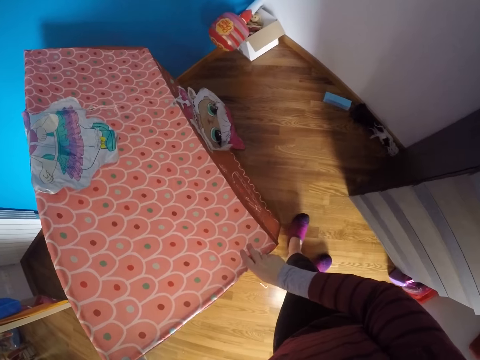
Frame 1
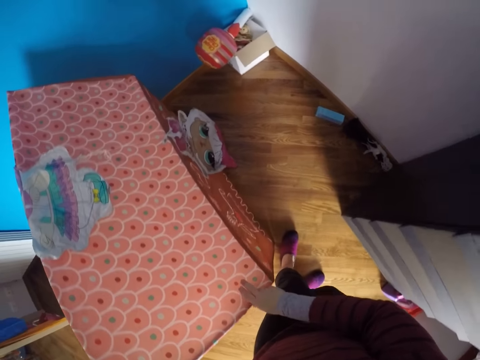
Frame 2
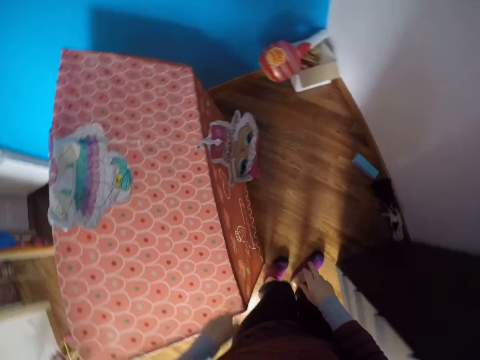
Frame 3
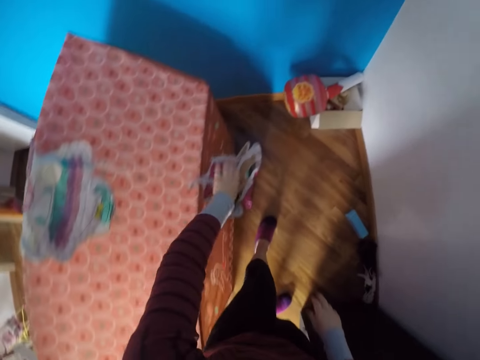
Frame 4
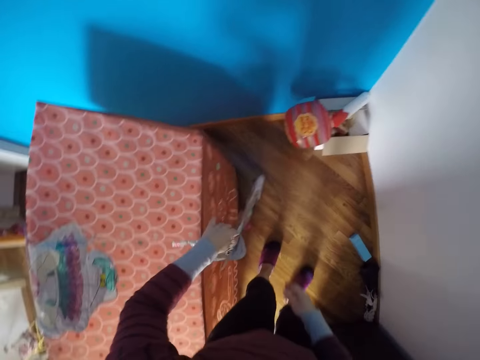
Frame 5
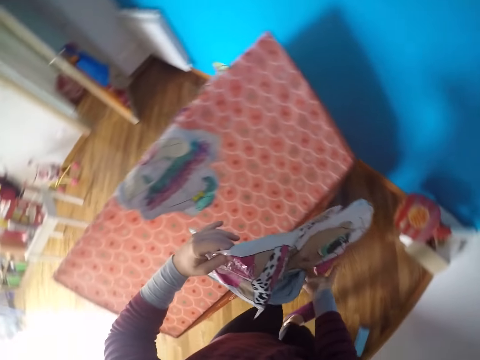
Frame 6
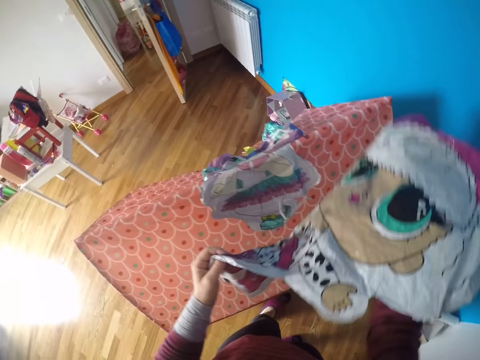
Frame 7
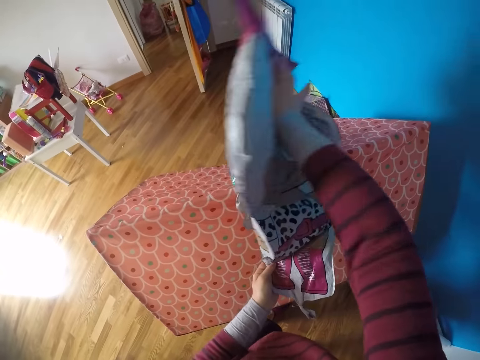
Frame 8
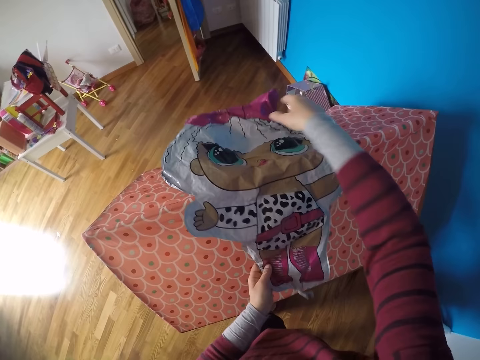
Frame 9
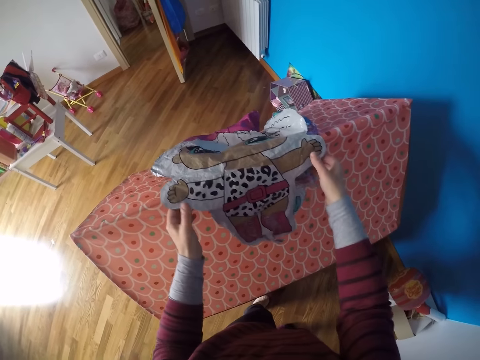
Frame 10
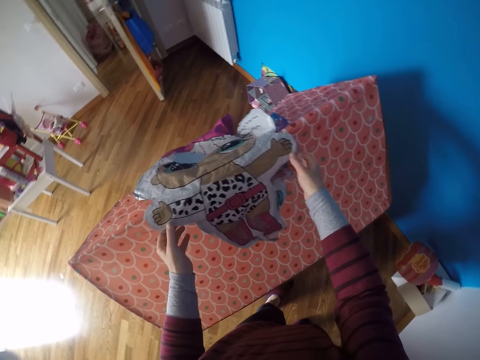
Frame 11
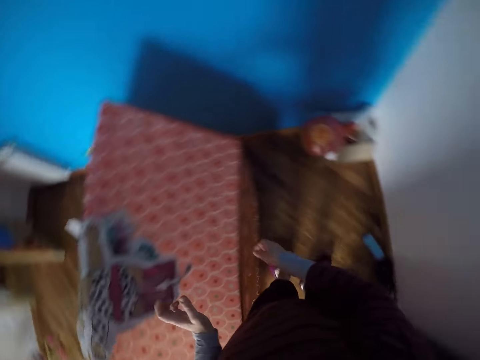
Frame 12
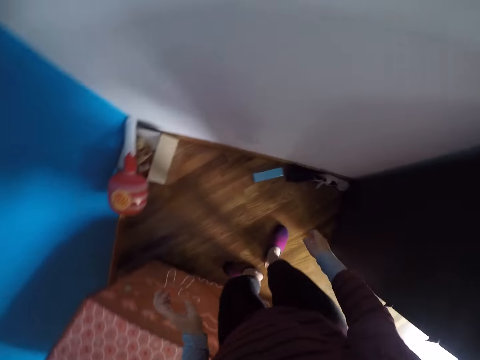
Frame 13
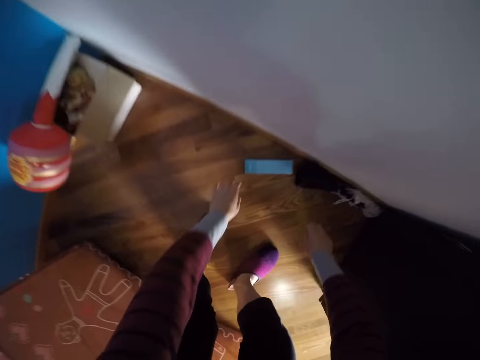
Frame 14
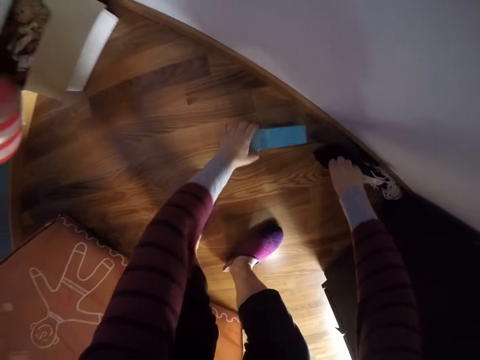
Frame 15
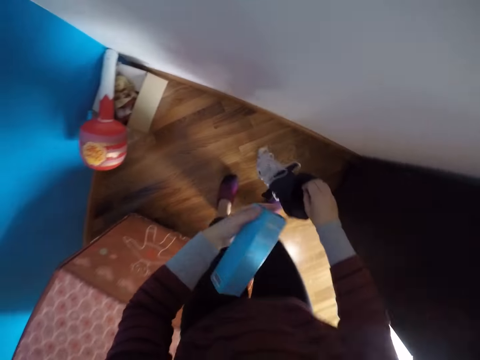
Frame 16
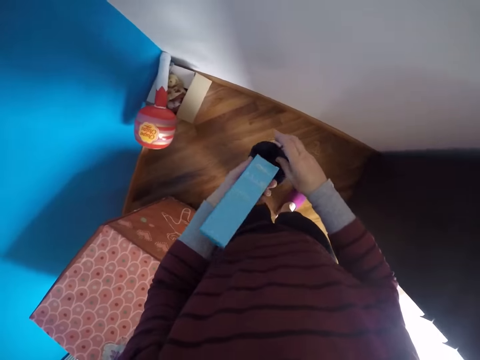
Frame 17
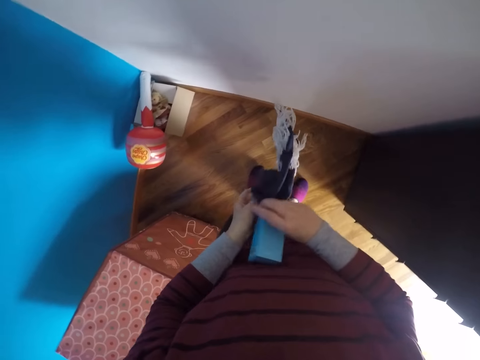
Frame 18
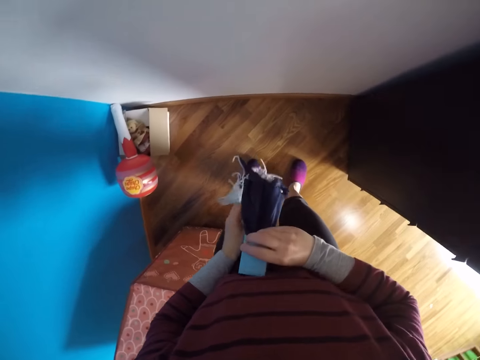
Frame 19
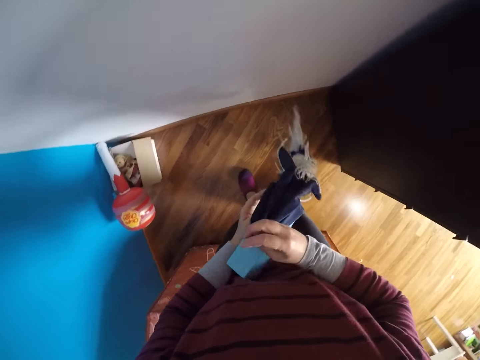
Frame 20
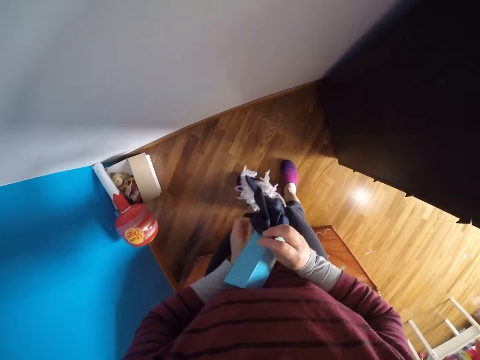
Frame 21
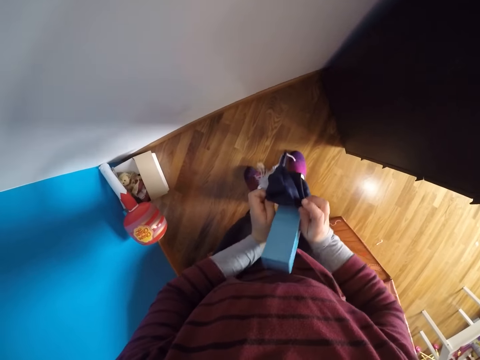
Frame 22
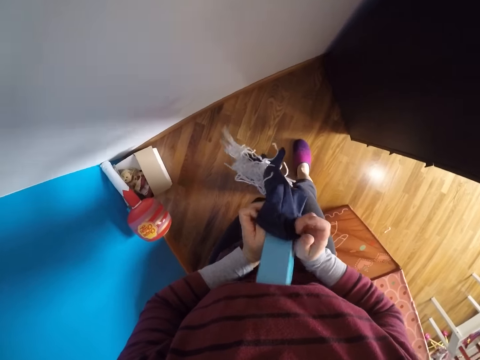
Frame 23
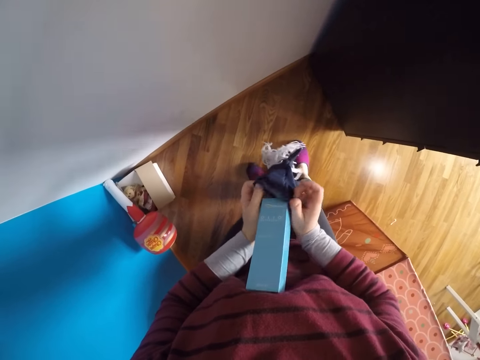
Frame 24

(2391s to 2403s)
The camera wearer walks around. She picks up a deflated balloon or paper on the house structure with her left hand. She turns around. She turns the paper. She puts the balloon on the top of the play tent with both hands. She turns around. She bends downwards. She picks up a toy cloth and a packaging from the floor with both hands. She puts the cloth on the packaging to form the first doll with both hands. She stands up.

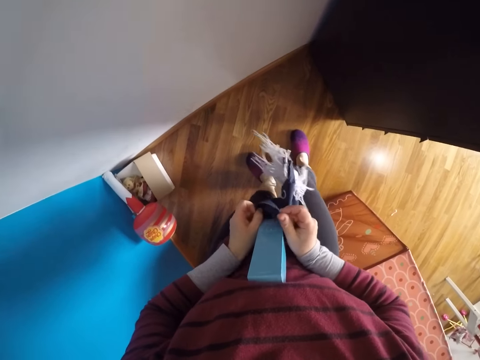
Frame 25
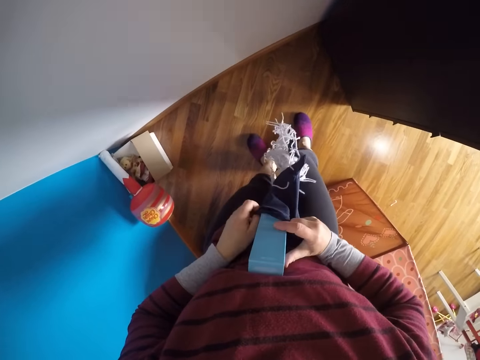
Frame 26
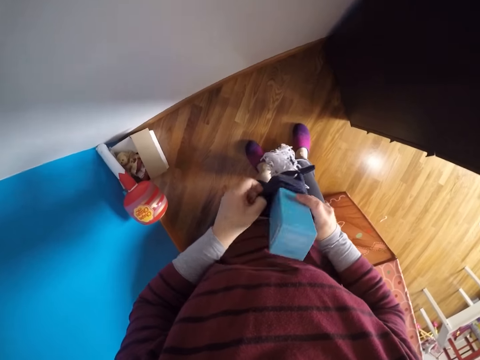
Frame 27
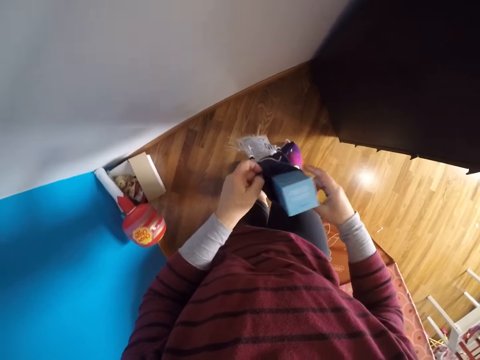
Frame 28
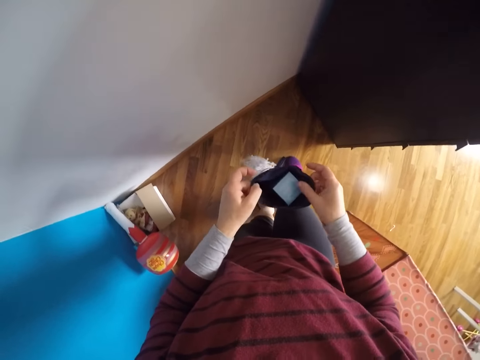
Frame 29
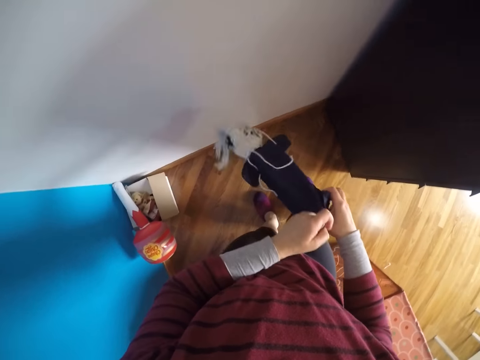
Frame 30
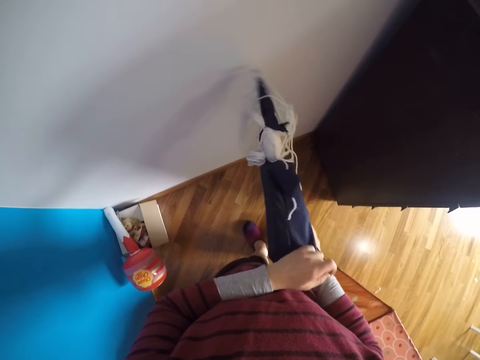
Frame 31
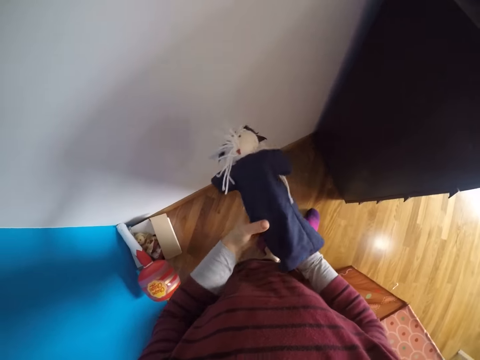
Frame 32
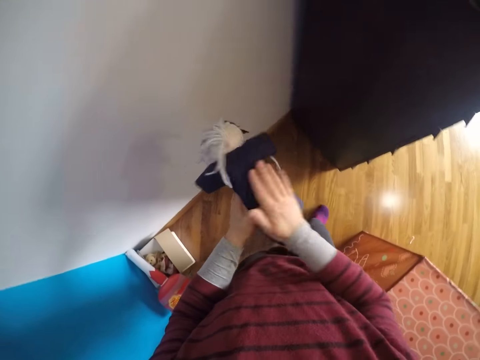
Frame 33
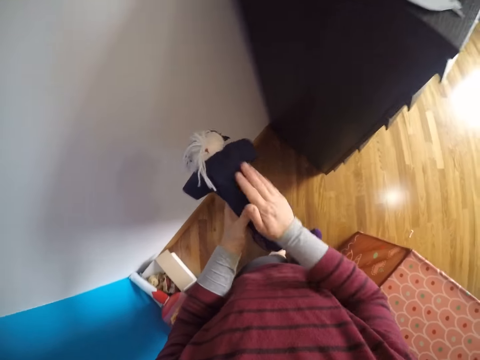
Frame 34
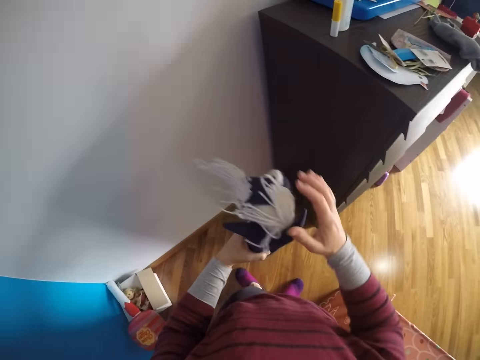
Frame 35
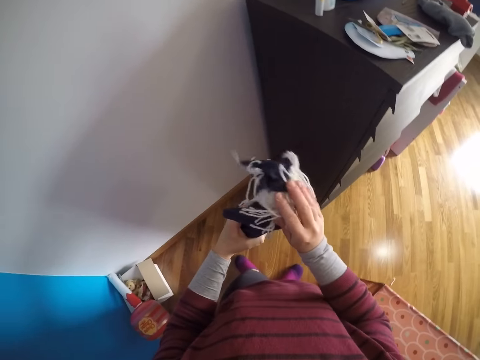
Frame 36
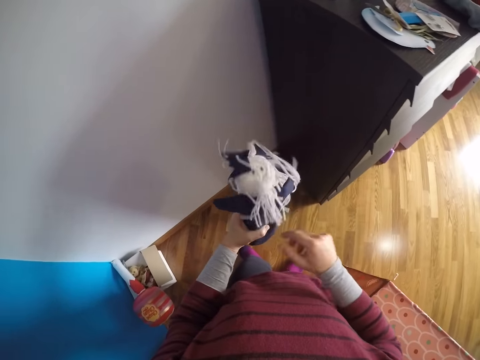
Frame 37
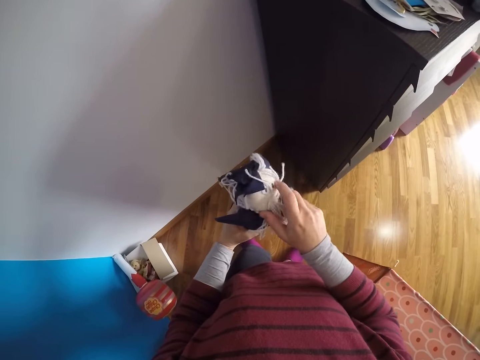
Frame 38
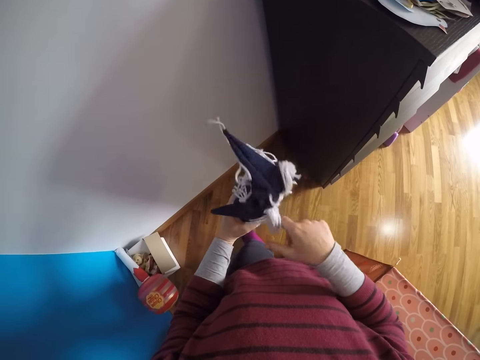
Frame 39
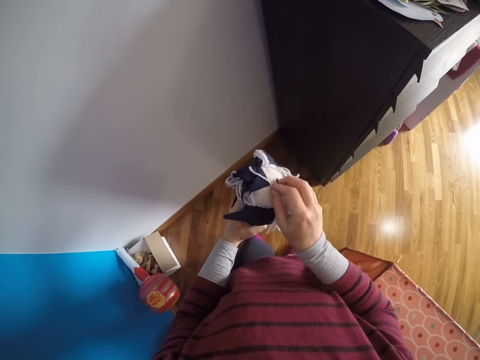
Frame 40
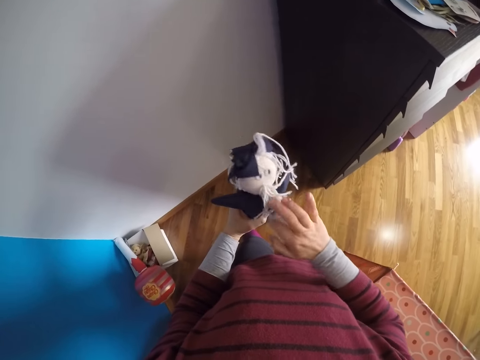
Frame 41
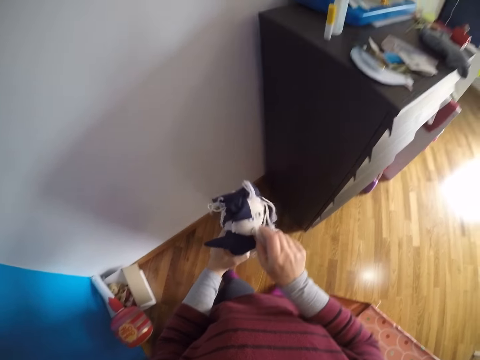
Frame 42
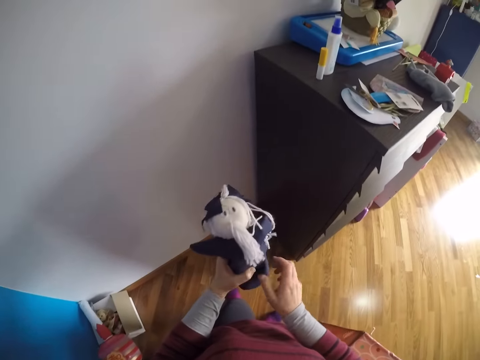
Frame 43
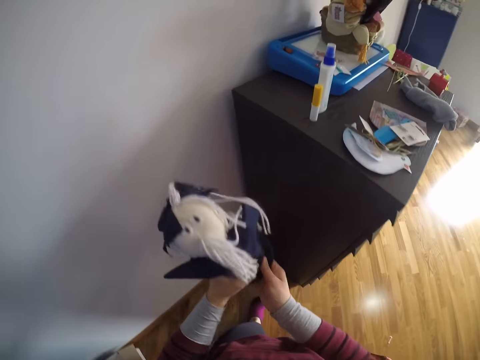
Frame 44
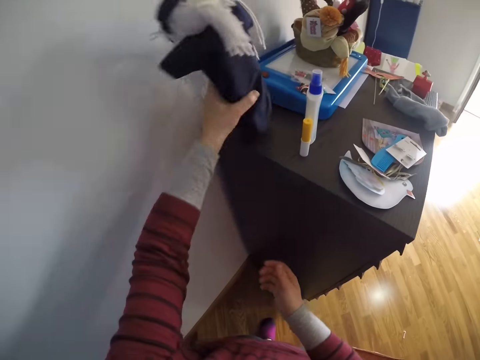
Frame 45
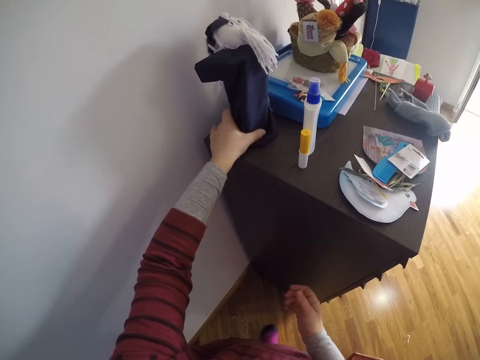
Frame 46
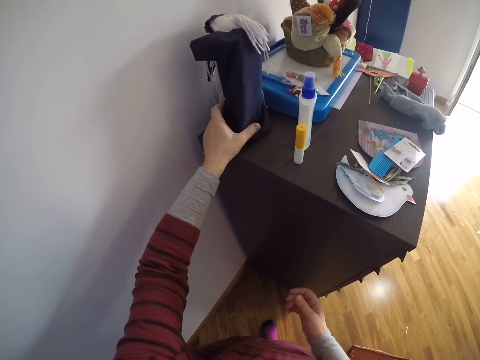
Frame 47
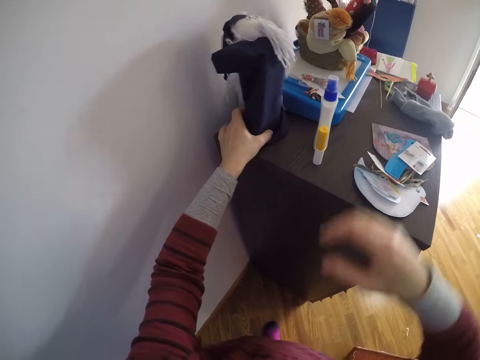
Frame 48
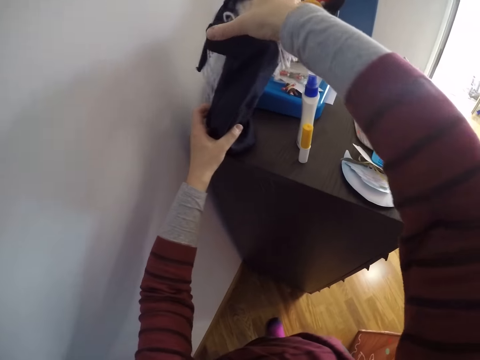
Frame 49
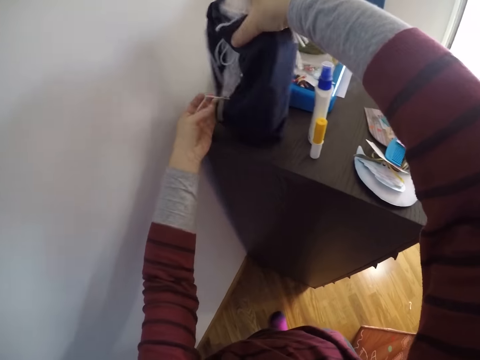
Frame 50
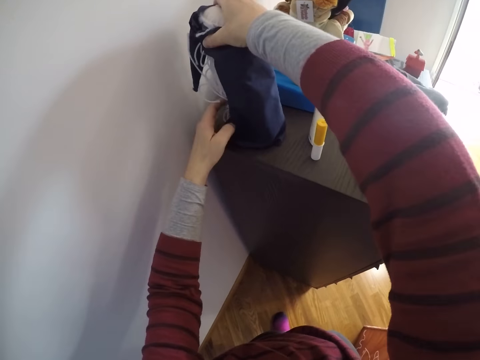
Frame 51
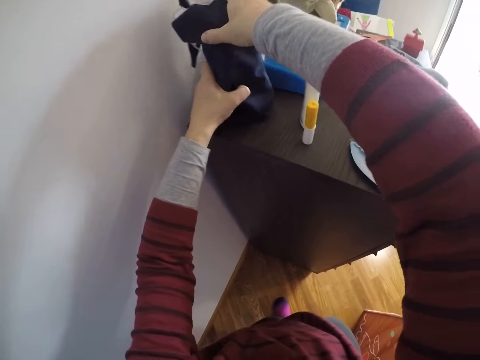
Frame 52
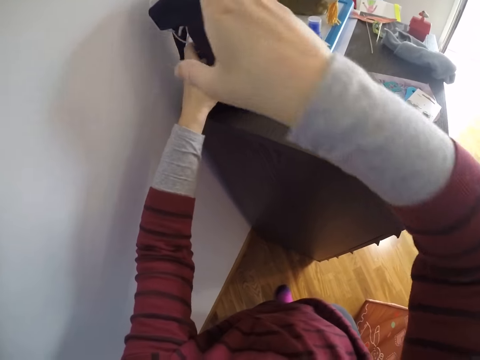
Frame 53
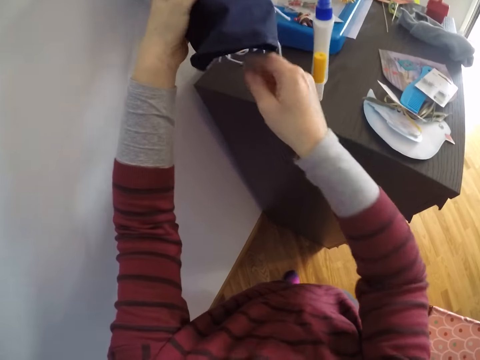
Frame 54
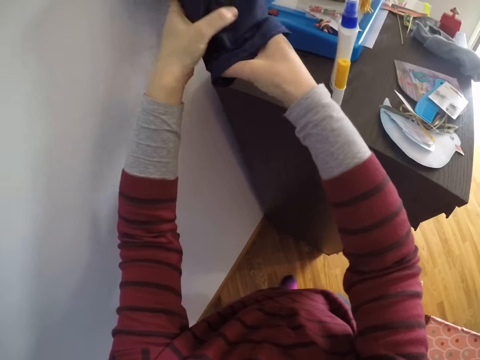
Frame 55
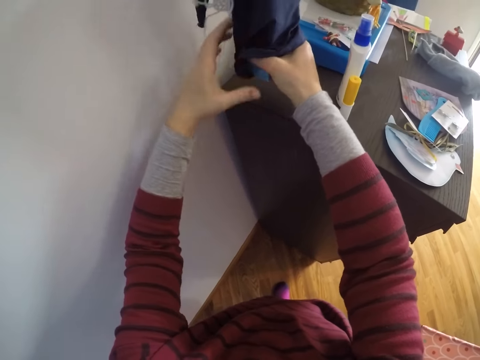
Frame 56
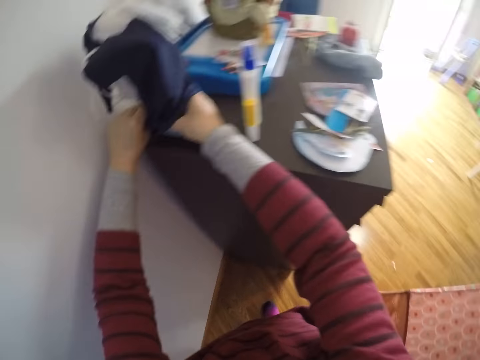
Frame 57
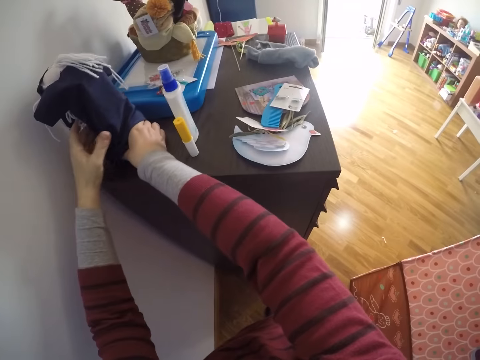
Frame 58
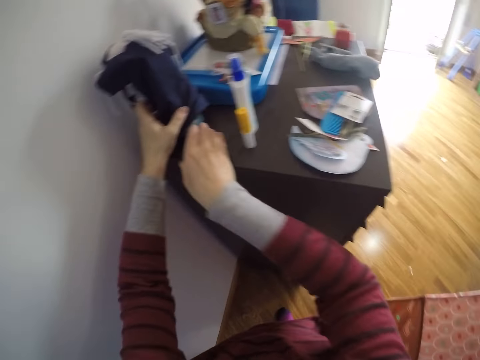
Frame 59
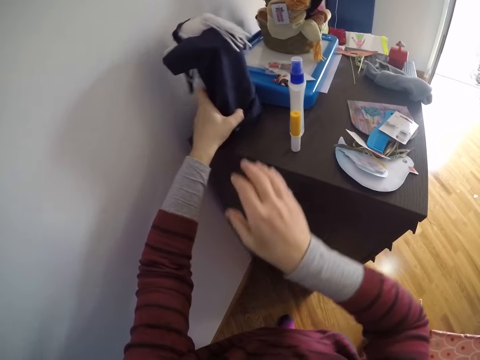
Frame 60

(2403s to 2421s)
The camera wearer turns the toy. She wipes the toy. She fixes the toy. She lifts her hand upwards. She puts the doll on the top of the cupboard or cabinet with her left hand. She fixes the toy on the cabinet. She holds the toy box. She adjusts the doll on the top of the cupboard with both hands. She puts the toy on the cabinet.
